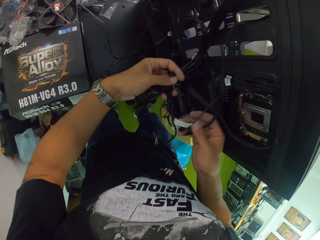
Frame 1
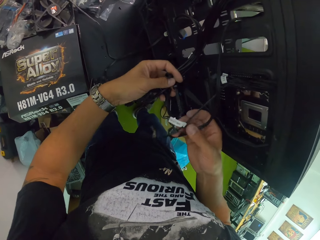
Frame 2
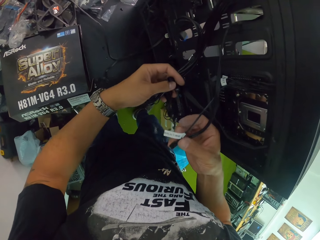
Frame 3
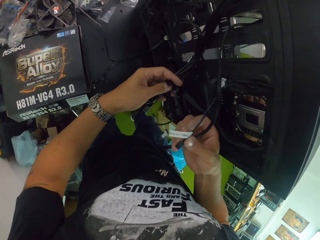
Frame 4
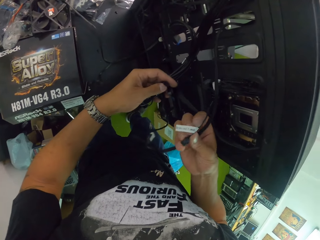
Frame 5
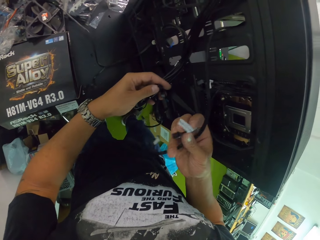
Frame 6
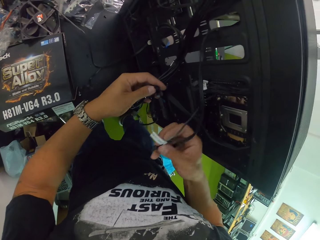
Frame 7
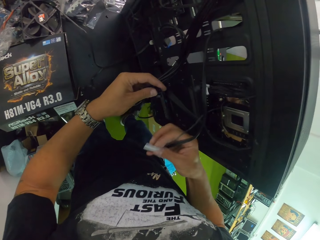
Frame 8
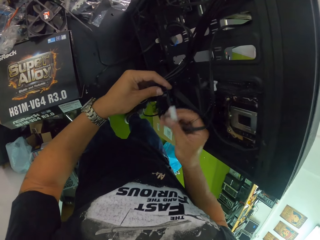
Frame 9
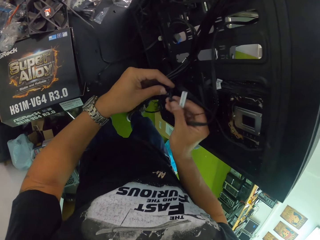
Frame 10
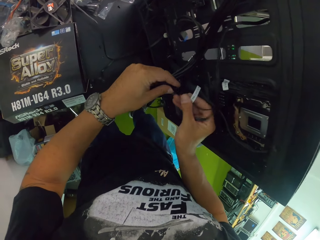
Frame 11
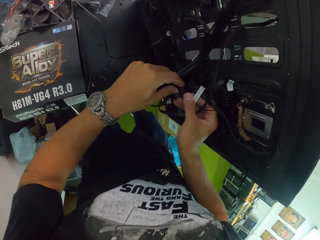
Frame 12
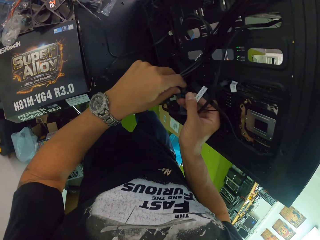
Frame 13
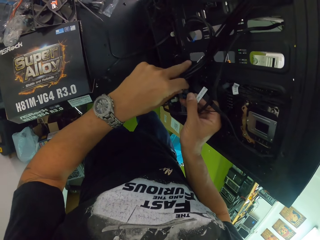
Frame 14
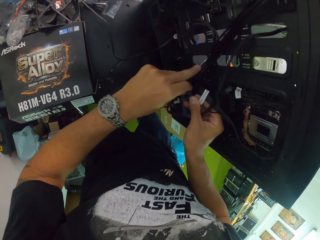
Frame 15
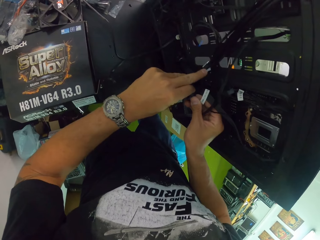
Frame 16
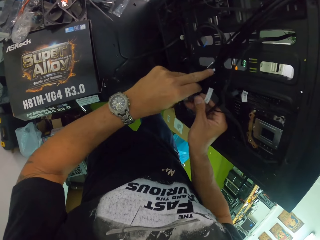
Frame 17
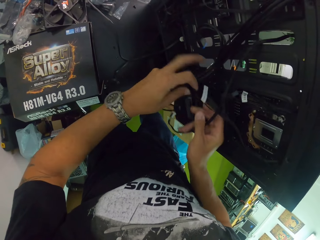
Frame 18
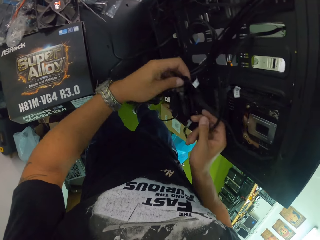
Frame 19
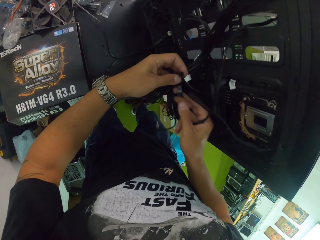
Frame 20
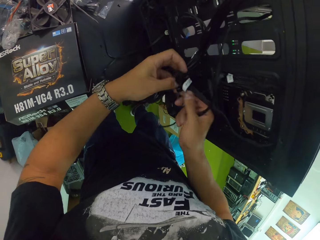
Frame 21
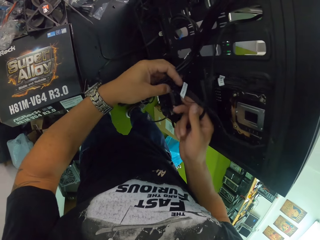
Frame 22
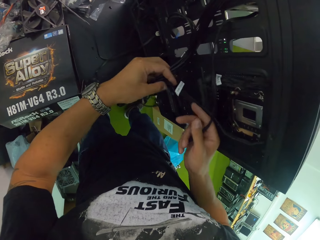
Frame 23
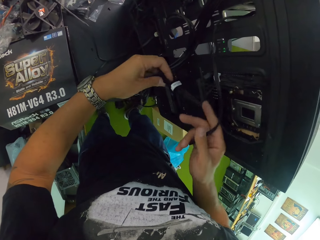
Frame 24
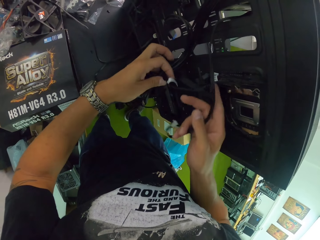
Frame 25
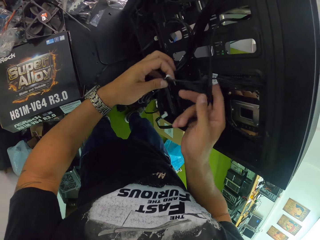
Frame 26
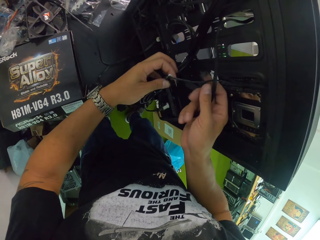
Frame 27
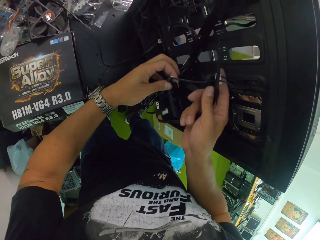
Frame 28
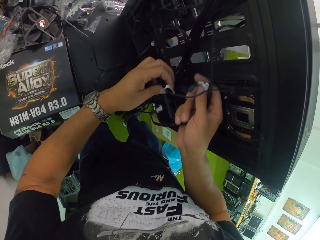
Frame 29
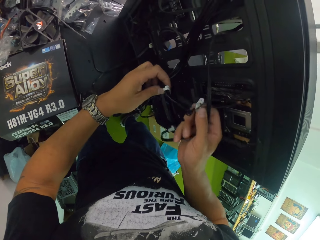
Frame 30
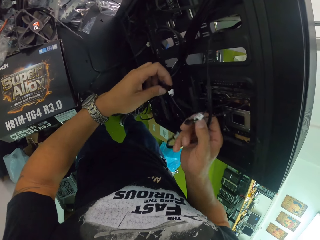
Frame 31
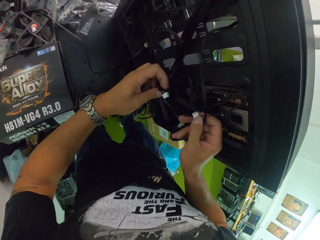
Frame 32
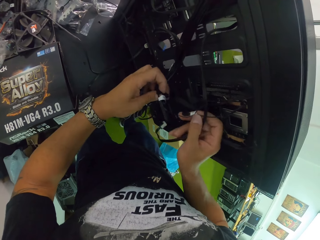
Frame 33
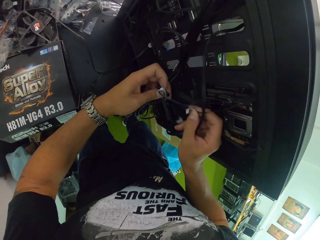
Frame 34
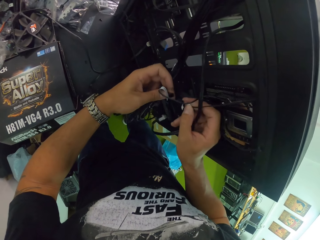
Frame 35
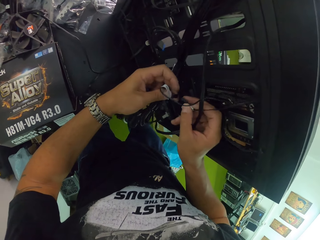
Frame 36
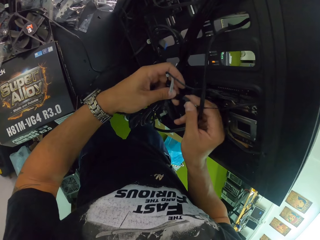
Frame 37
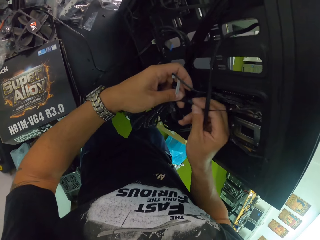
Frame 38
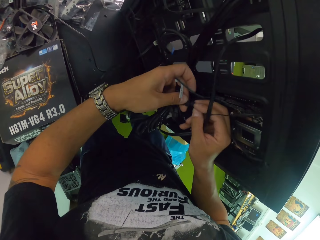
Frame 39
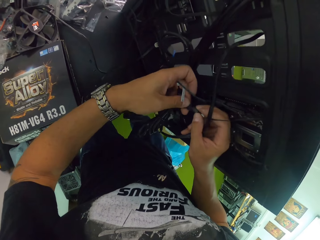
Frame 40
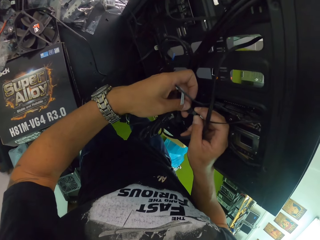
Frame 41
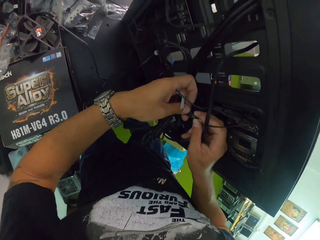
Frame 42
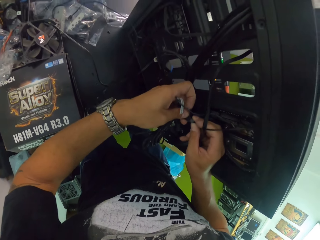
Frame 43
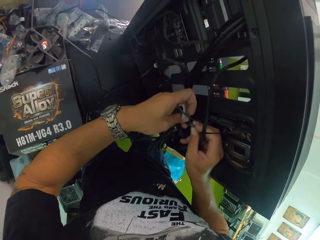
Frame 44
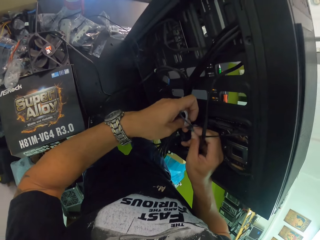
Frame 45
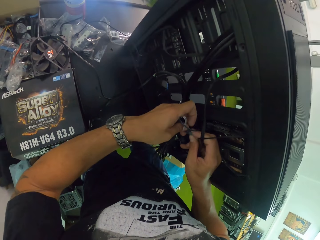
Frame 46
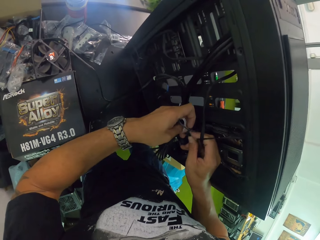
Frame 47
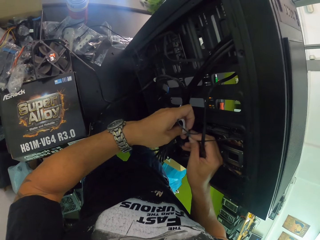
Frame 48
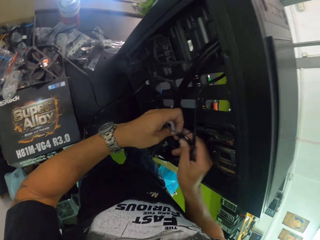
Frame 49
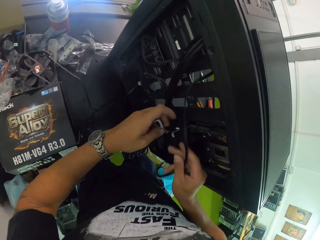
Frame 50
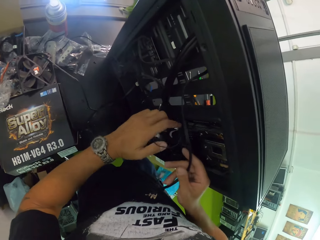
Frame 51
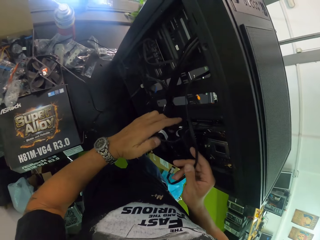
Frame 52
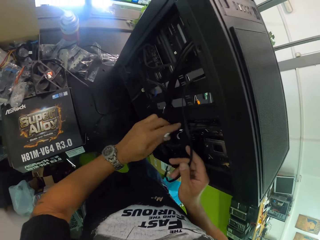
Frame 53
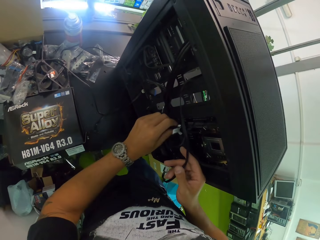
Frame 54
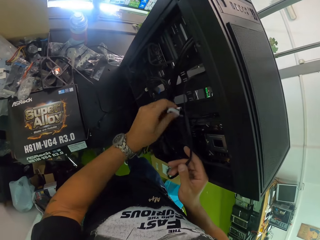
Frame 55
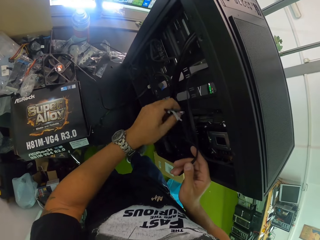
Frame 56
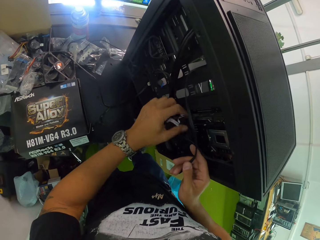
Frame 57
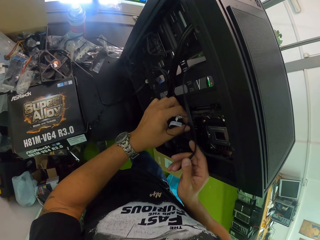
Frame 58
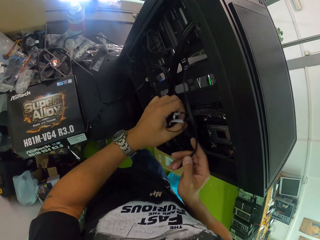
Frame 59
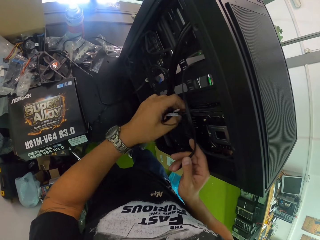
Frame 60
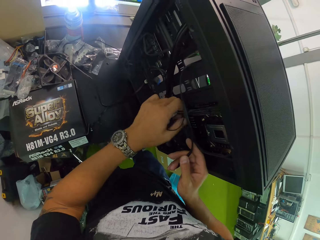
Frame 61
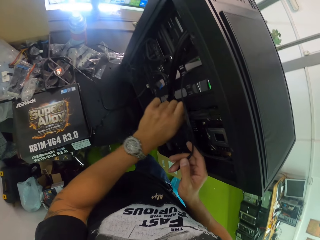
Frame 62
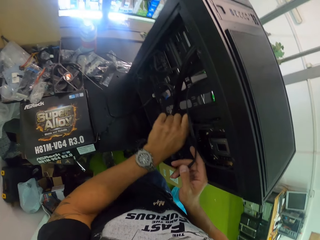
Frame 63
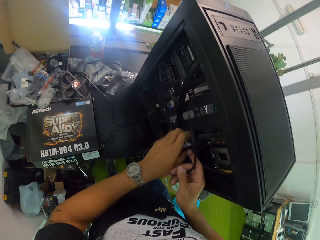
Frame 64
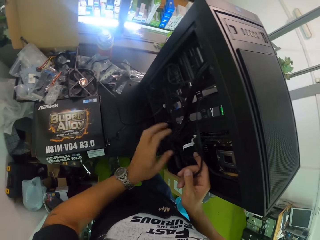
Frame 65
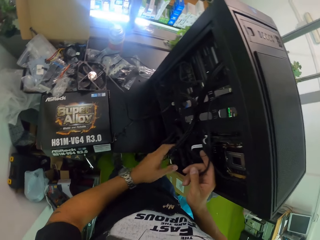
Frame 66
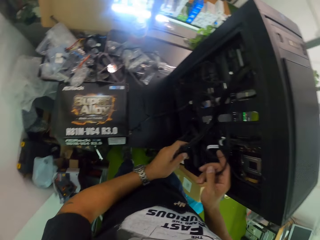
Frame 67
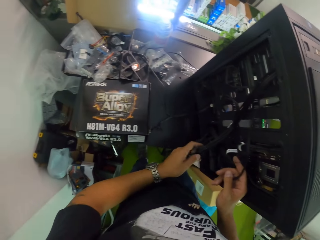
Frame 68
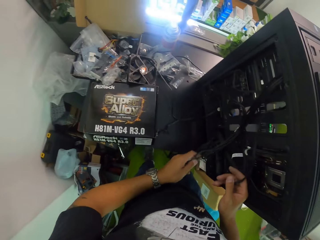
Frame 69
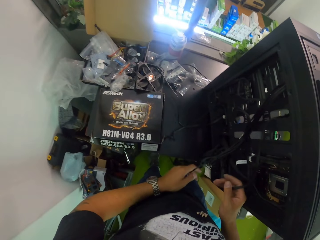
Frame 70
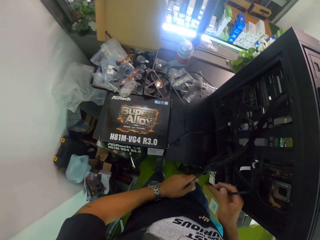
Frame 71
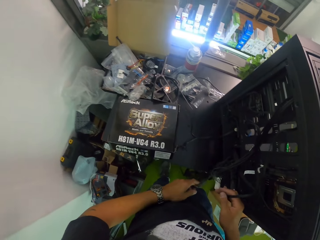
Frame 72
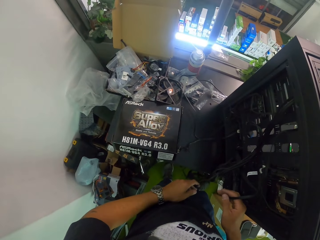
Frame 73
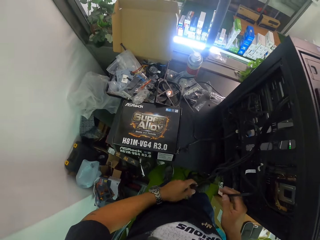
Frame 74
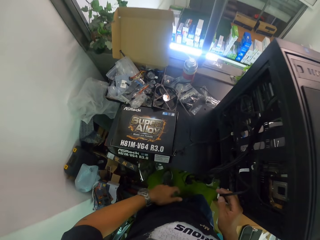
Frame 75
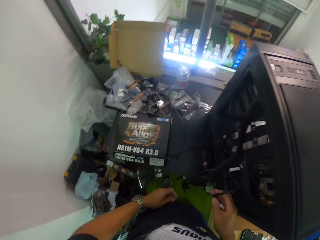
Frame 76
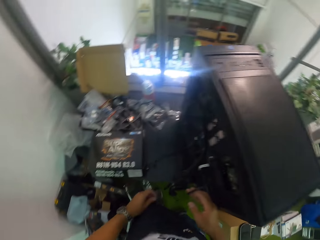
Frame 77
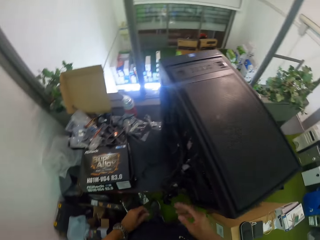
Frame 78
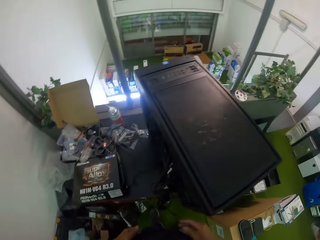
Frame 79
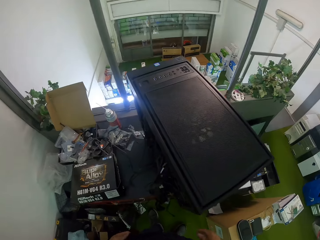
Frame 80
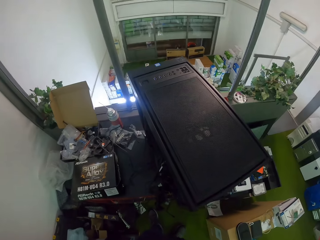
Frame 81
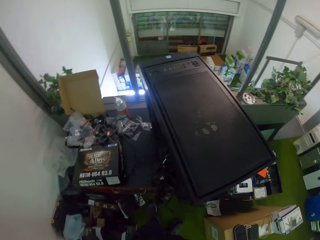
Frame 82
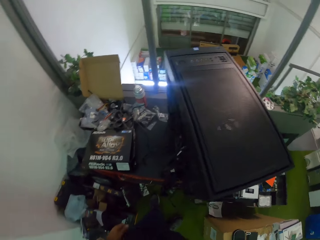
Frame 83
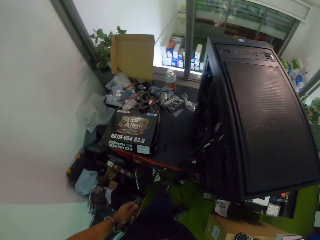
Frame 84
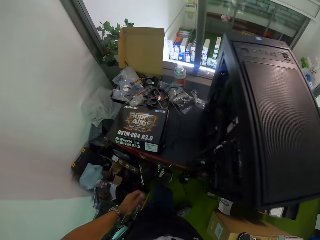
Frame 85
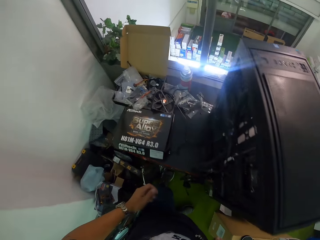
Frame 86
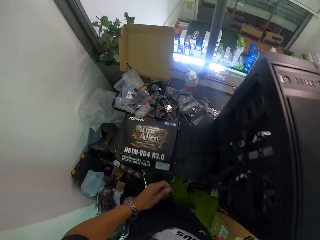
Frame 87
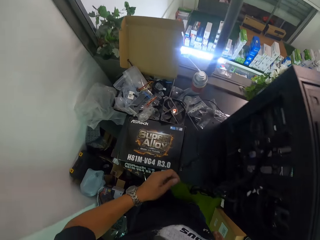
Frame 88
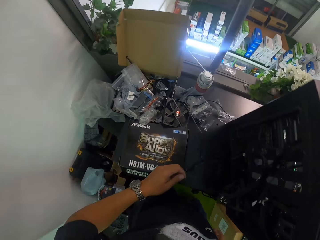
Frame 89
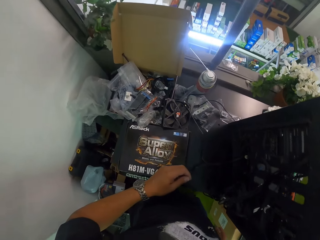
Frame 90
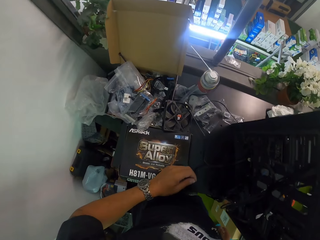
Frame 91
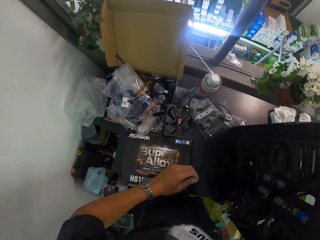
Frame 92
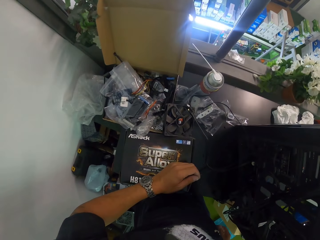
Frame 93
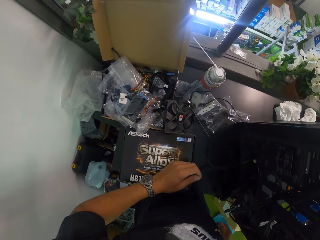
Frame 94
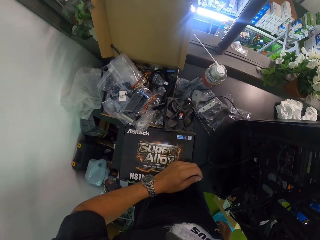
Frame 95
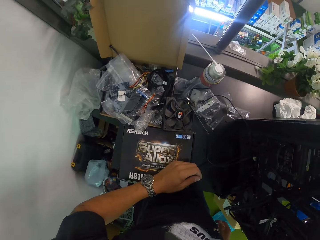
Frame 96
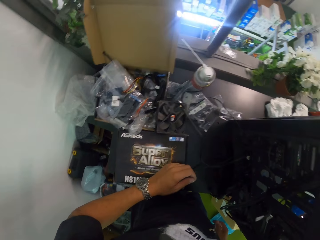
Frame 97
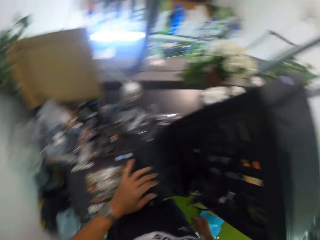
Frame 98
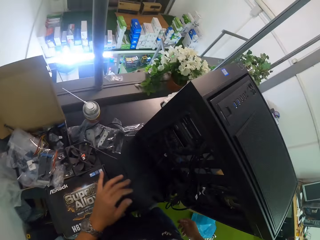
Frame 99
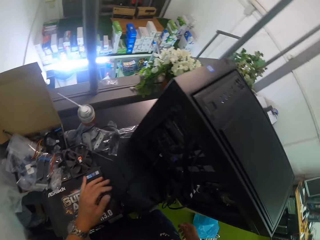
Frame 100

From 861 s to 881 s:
The camera wearer joins the cables. They drop the cables.

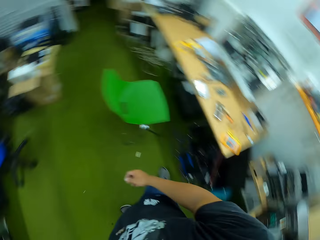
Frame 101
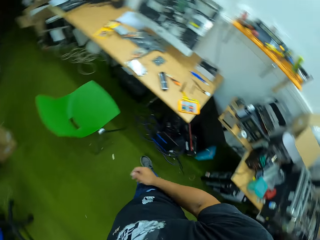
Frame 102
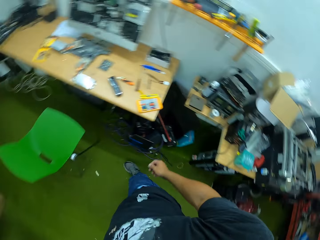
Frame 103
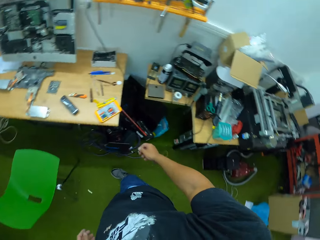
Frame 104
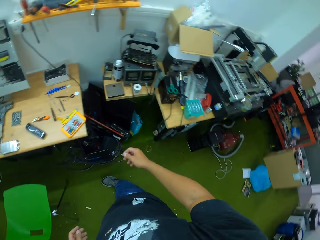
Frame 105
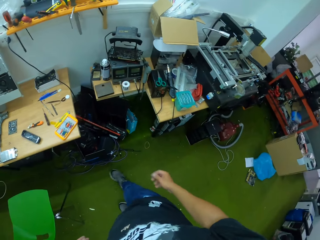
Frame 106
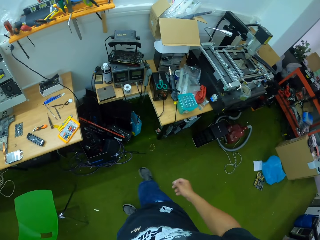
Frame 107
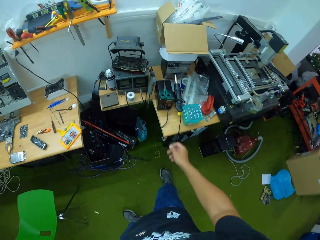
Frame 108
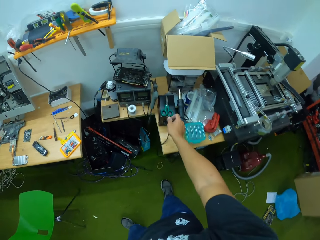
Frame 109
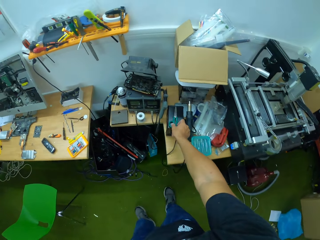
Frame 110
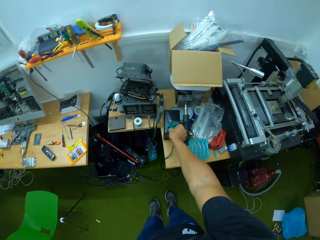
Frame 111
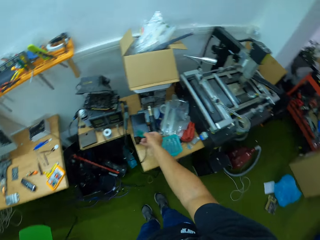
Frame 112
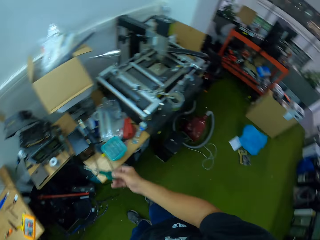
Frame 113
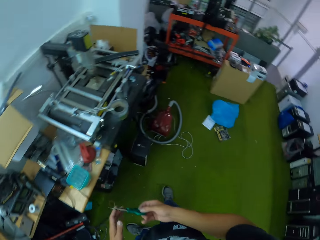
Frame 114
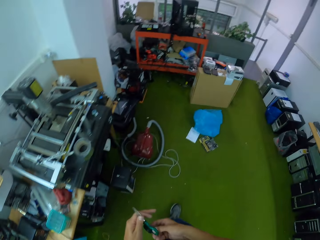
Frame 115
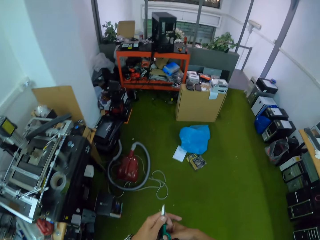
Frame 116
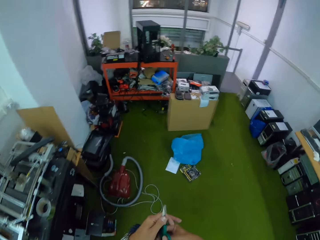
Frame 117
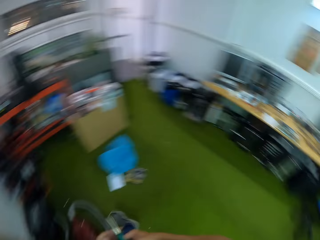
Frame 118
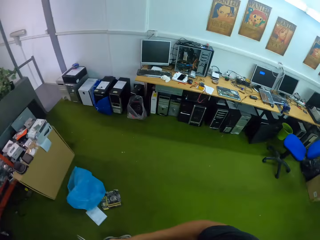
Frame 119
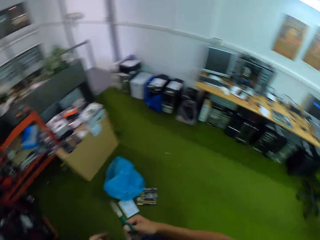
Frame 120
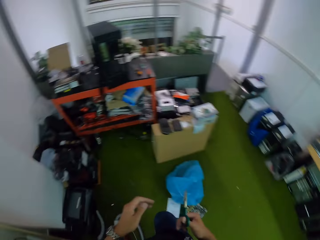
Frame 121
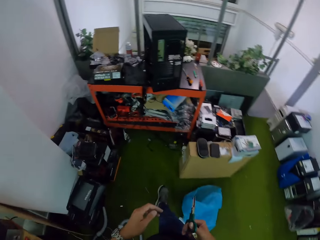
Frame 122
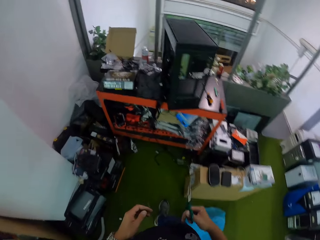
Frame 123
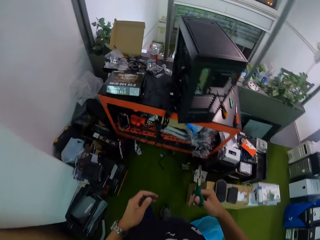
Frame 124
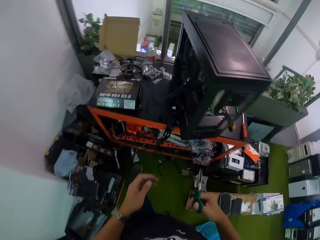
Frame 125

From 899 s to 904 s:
The camera wearer picks the scissors on the table with his right hand. He walks towards the CPU.
